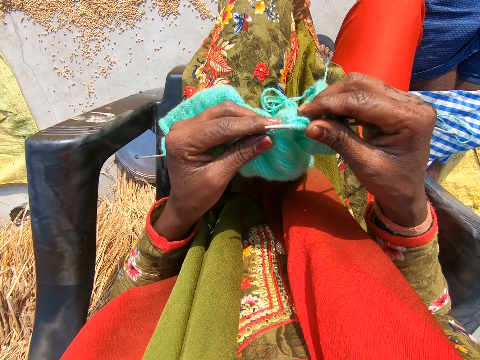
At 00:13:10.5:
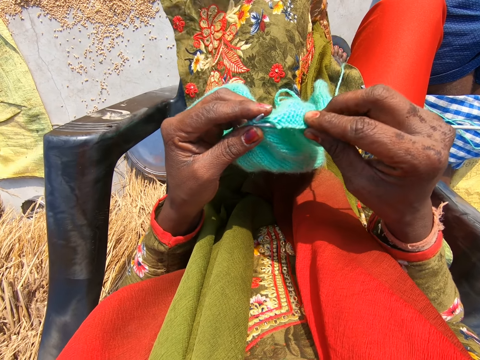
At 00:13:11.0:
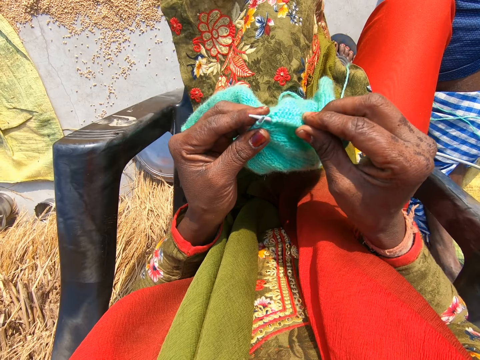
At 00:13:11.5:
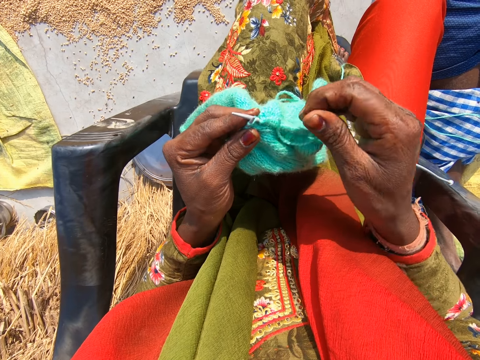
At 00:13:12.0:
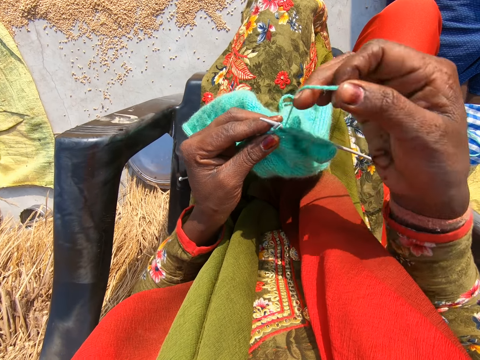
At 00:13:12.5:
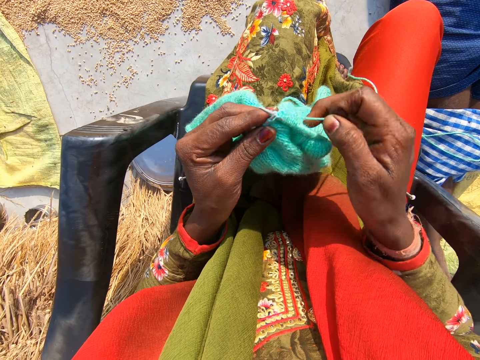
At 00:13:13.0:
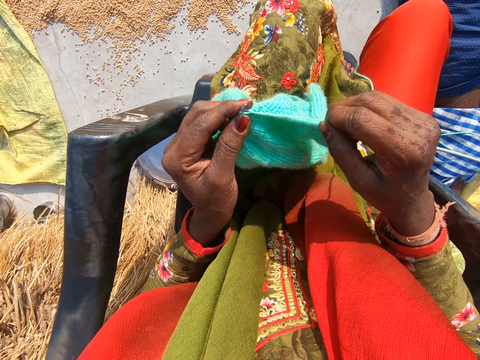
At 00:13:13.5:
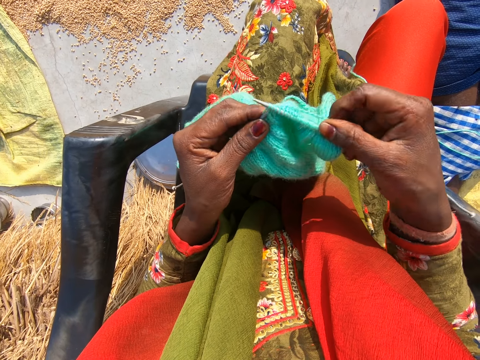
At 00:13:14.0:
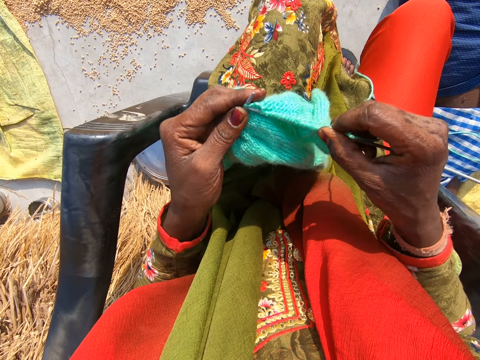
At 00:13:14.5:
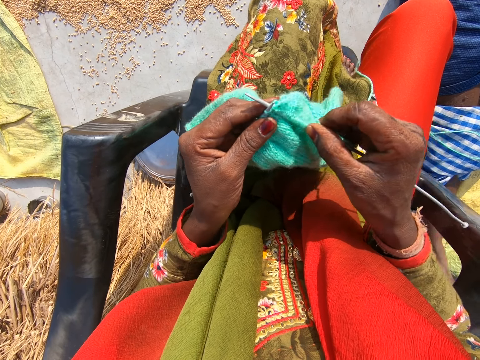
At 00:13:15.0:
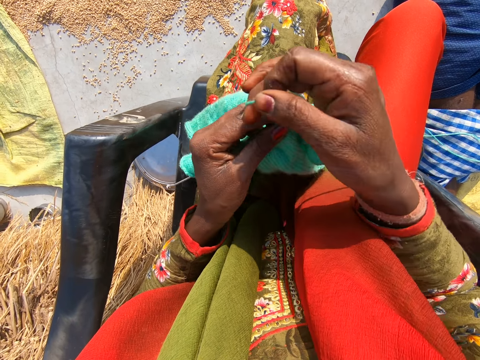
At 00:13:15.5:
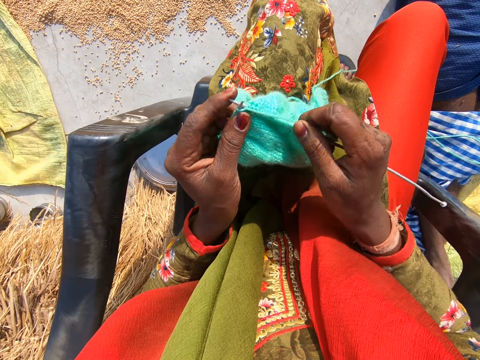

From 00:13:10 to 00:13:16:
The camera wearer knits the cloth with the wool and the needles.

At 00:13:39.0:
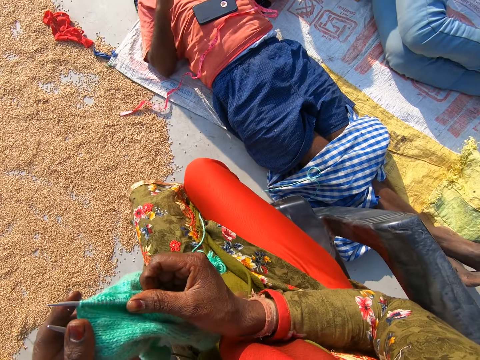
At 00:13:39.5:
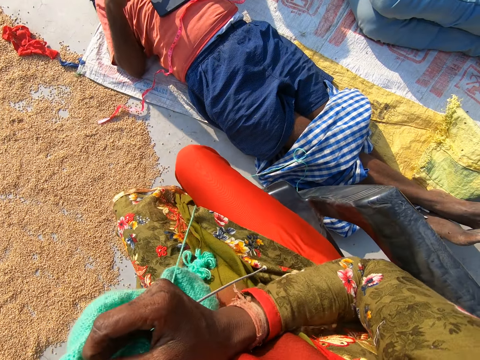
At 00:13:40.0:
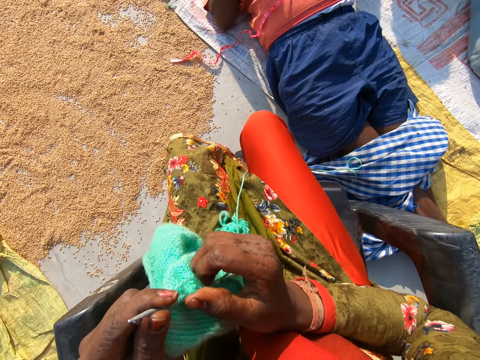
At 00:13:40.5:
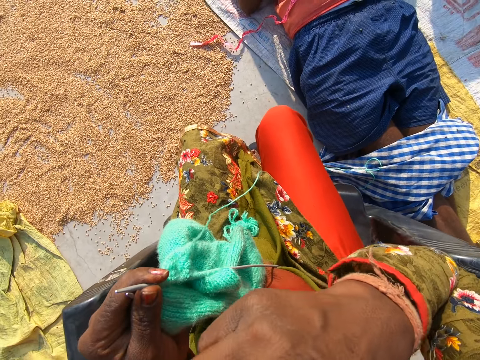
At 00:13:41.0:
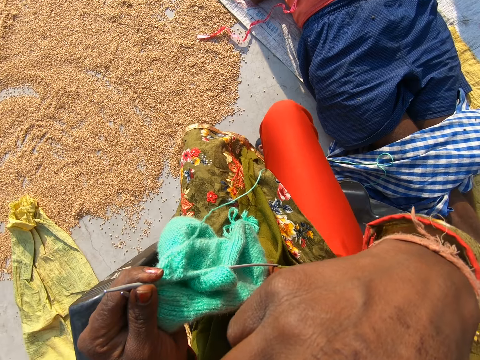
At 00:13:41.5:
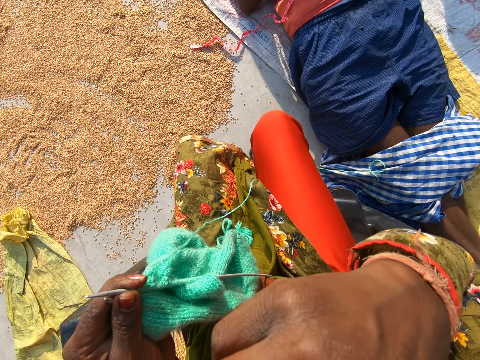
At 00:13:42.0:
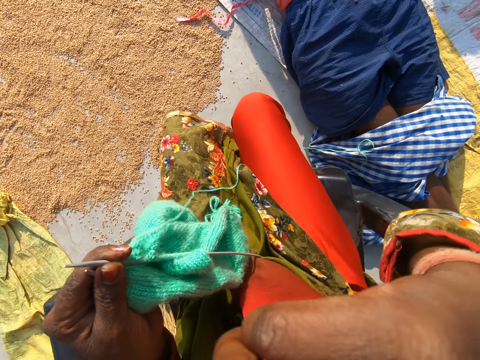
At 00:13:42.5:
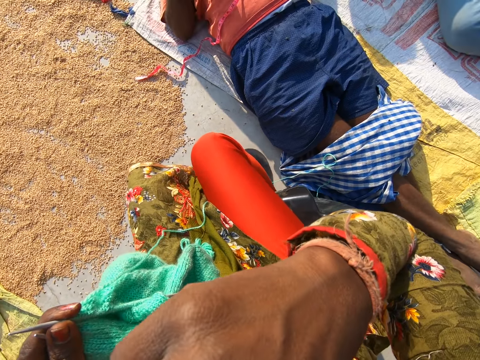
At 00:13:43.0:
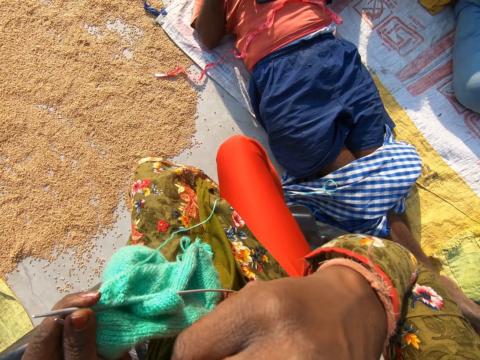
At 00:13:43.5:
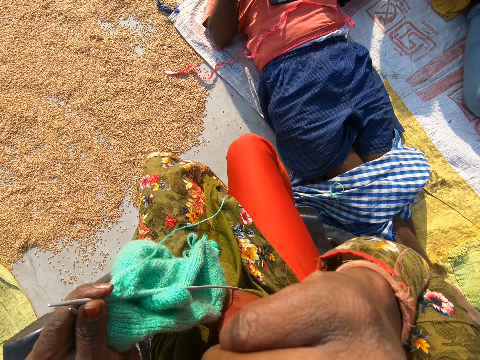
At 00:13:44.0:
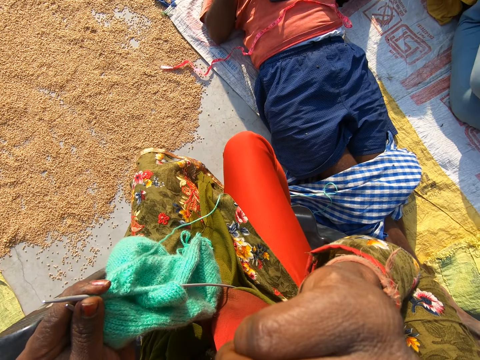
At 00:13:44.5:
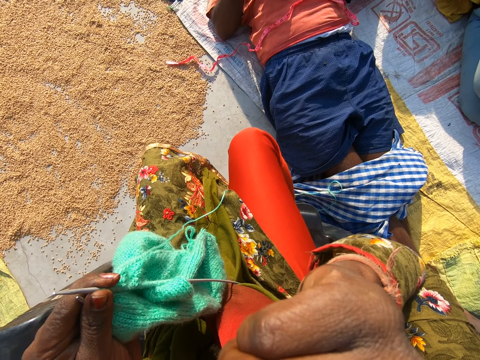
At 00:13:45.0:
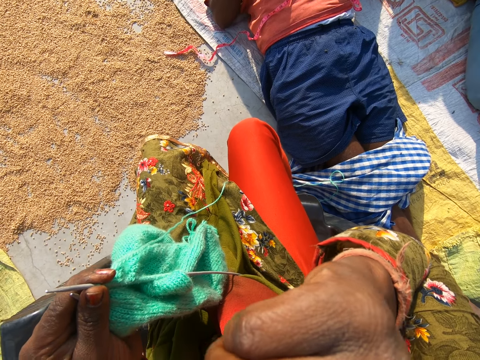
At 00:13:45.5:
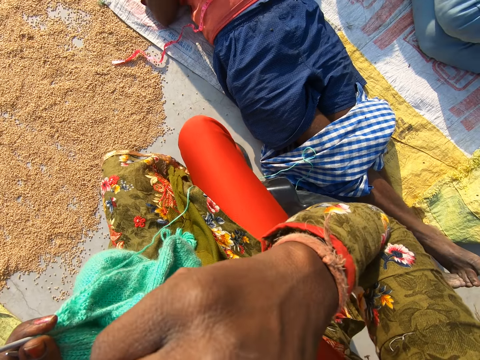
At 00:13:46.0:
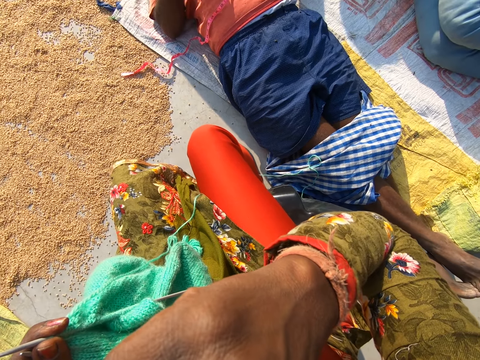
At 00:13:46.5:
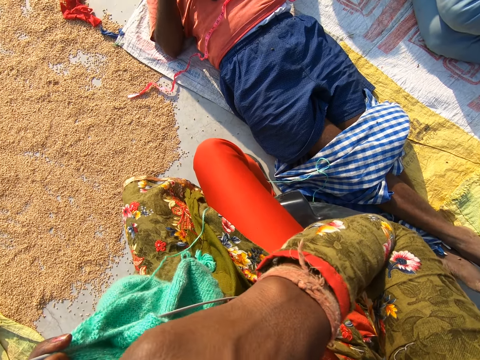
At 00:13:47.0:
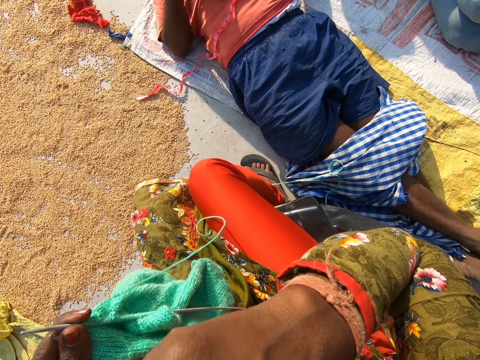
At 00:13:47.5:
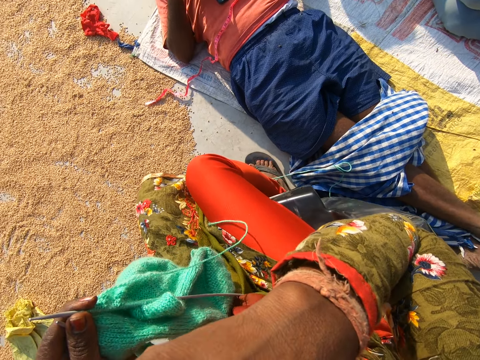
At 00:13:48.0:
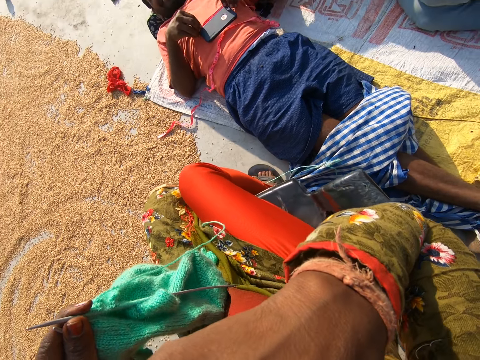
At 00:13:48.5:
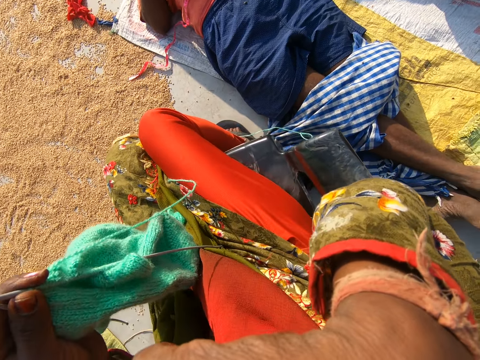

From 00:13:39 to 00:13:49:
The camera wearer touches her face with her right hand.

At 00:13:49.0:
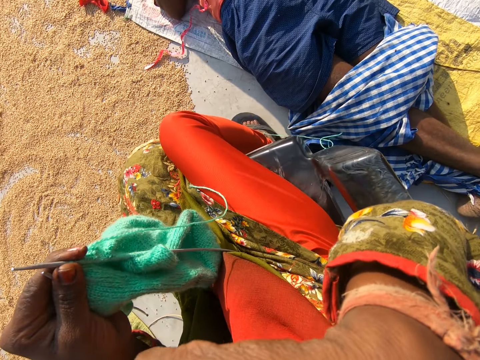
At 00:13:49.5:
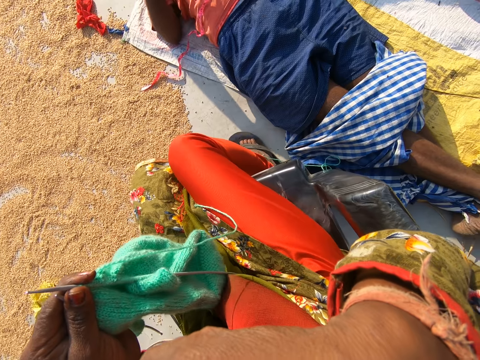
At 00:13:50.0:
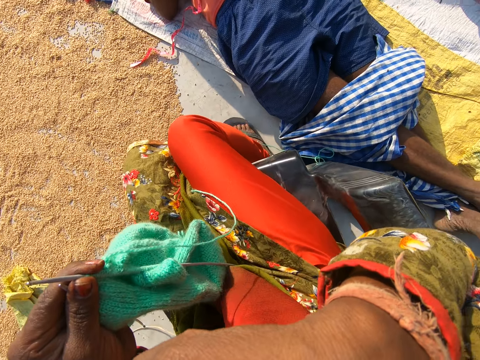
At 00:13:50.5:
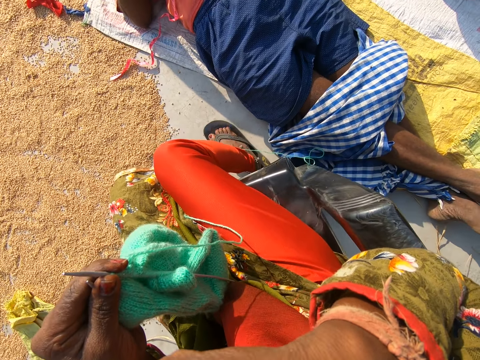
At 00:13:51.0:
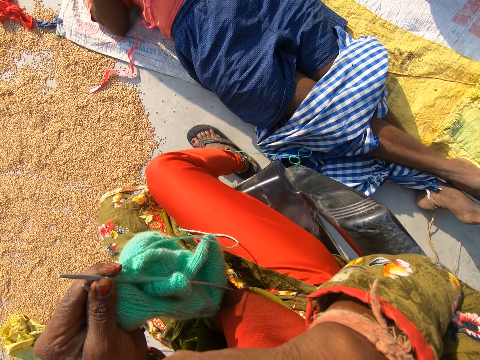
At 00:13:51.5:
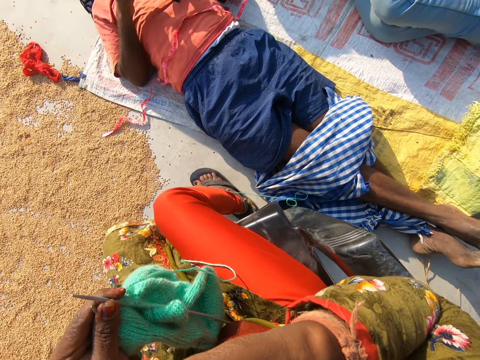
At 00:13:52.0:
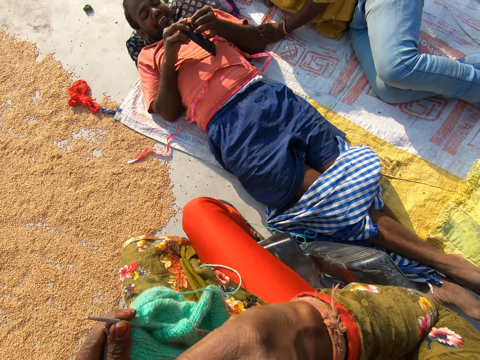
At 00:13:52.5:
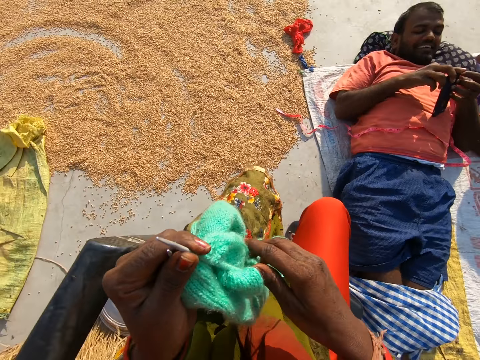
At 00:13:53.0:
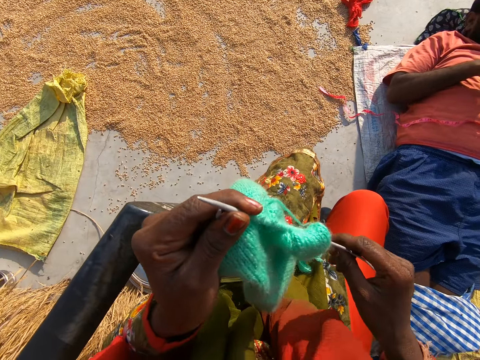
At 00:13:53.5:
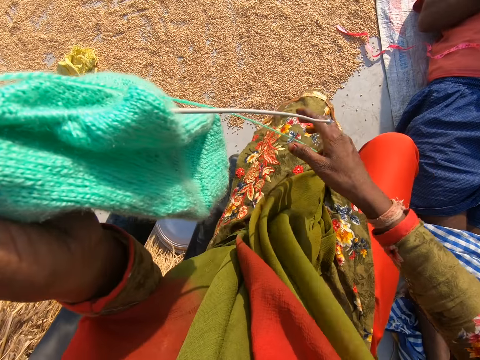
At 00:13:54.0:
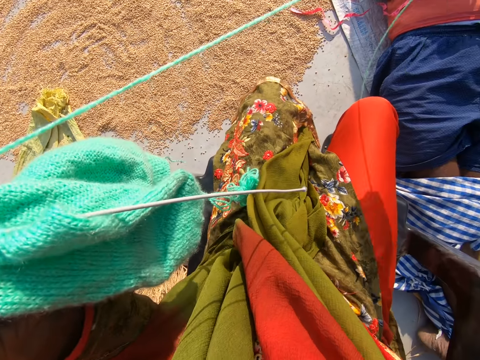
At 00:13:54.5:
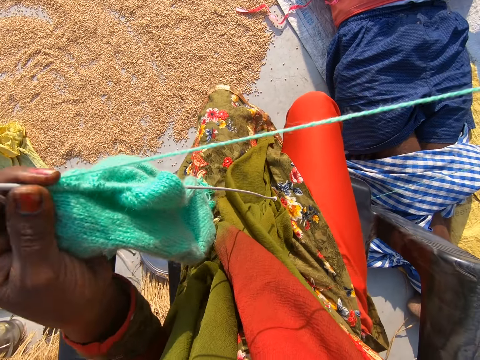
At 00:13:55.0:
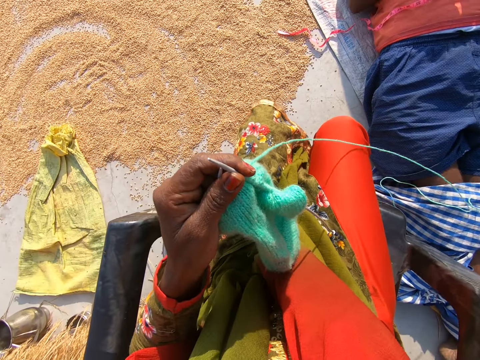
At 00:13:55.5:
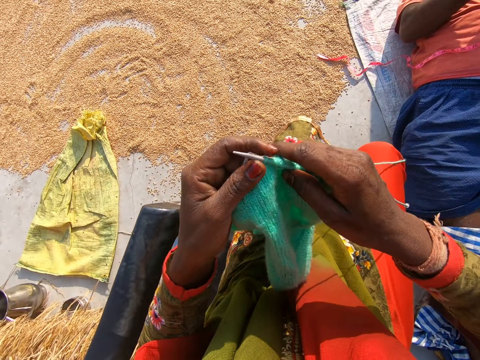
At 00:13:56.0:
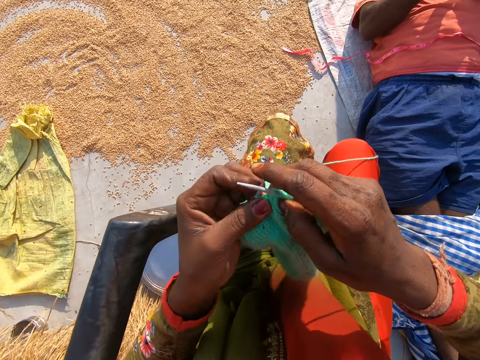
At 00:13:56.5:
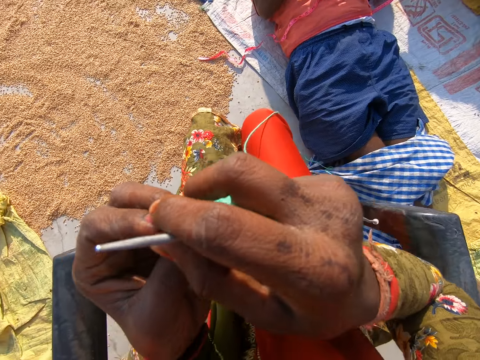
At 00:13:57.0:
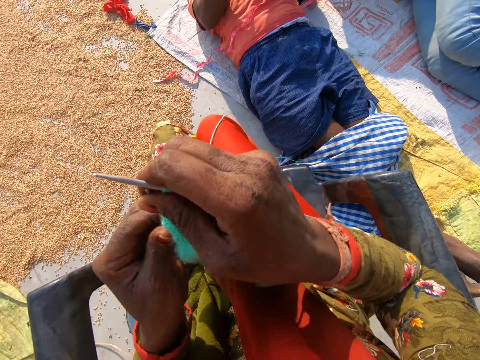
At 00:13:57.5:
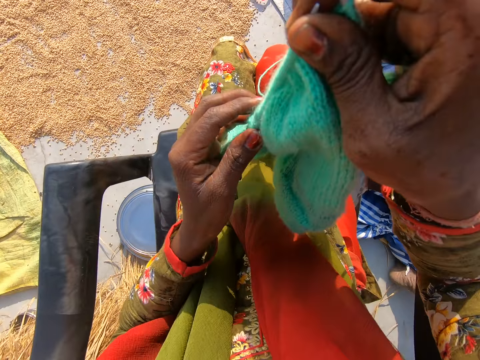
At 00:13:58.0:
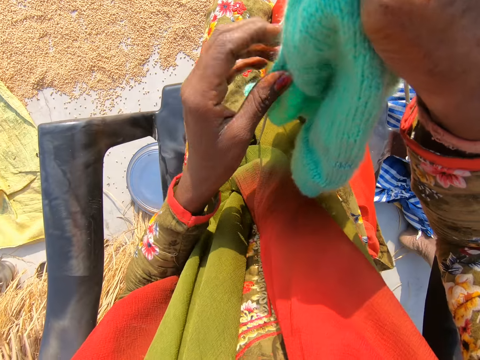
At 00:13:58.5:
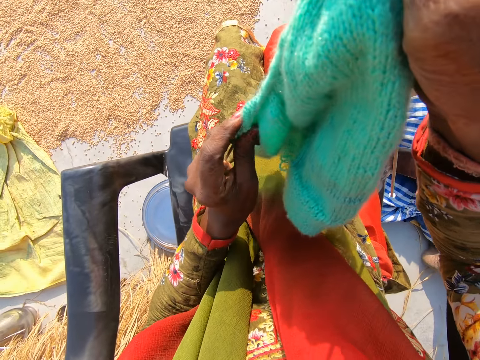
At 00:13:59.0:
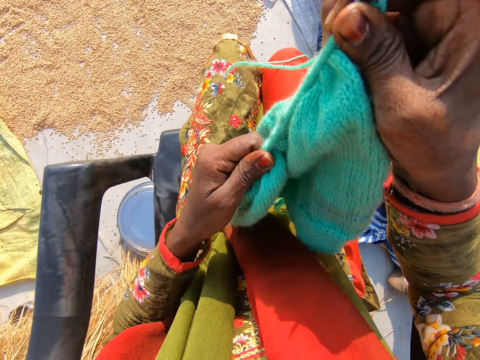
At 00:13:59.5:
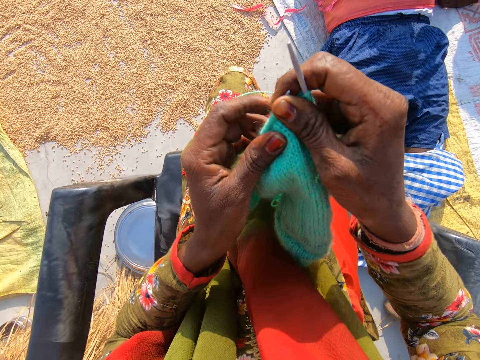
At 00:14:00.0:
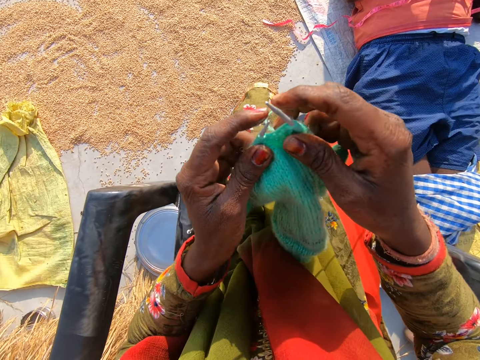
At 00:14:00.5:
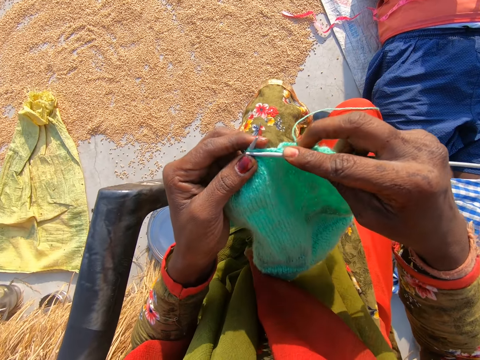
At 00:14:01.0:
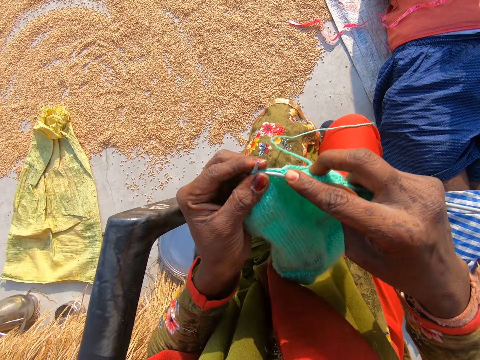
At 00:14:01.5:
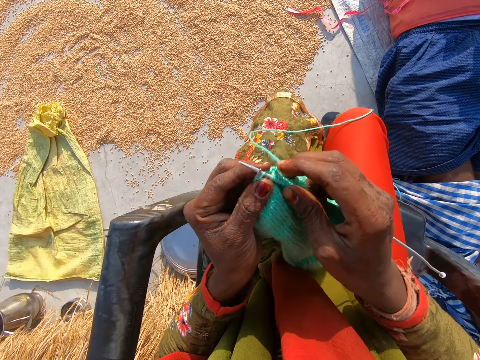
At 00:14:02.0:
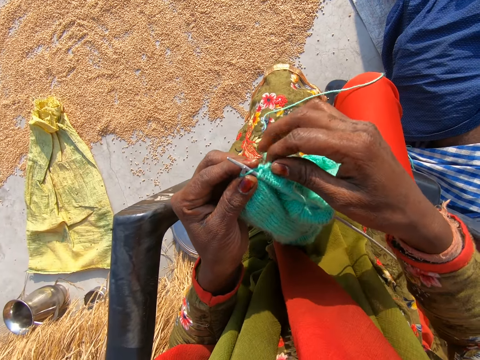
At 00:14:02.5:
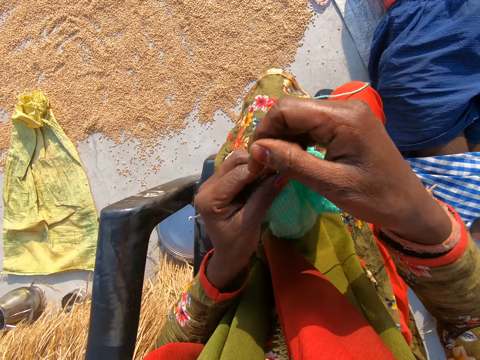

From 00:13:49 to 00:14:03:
A man holds a phone in his hands. The camera wearer converses with the man. She adjusts the wool with her right hand. She pulls a thread. She converses with the man. She adjusts the cloth on the first needle with her left hand. She checks the garment. She knits the cloth with the wool and the needles.
